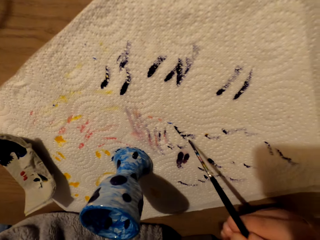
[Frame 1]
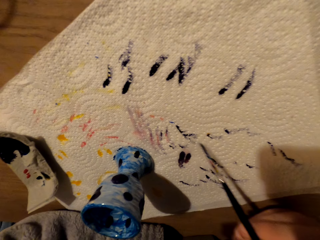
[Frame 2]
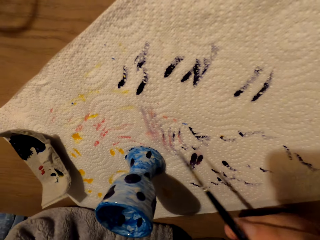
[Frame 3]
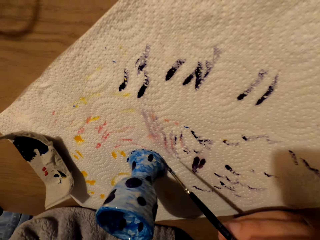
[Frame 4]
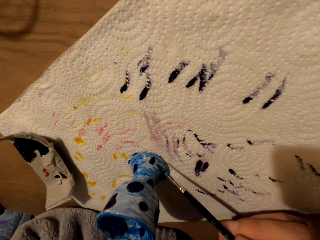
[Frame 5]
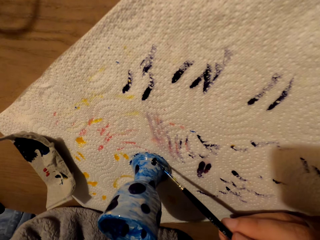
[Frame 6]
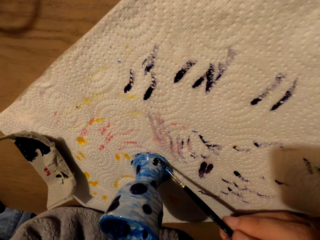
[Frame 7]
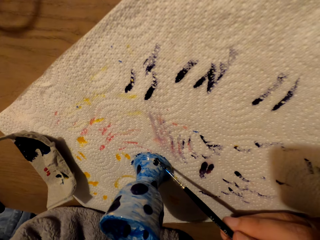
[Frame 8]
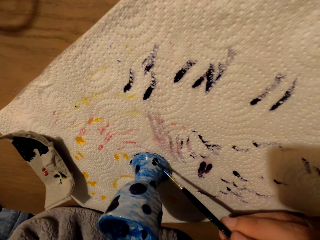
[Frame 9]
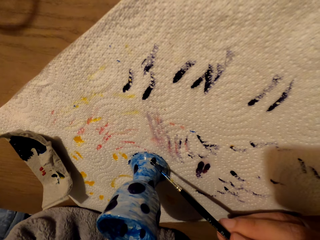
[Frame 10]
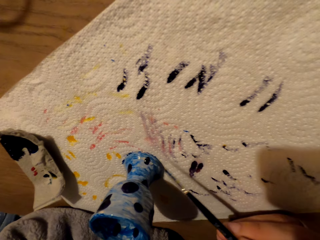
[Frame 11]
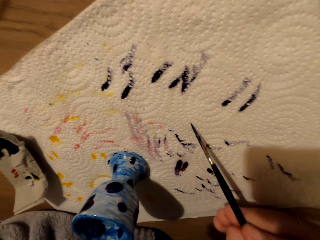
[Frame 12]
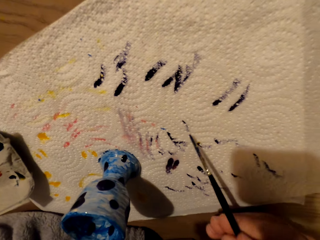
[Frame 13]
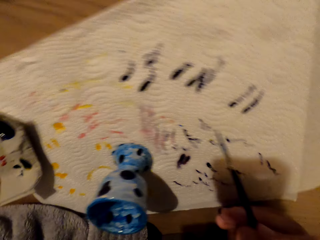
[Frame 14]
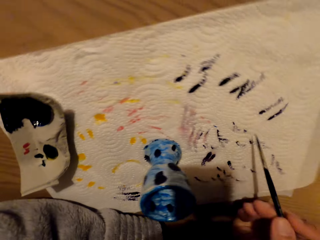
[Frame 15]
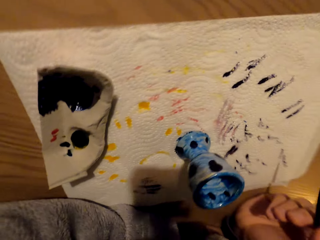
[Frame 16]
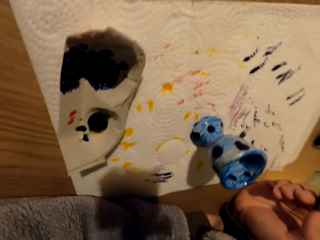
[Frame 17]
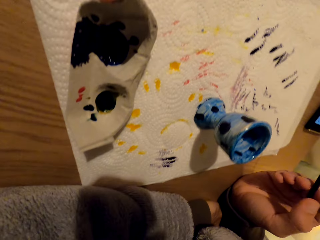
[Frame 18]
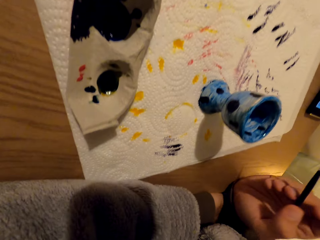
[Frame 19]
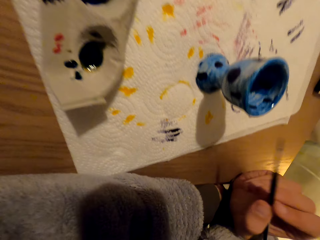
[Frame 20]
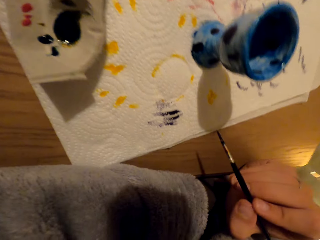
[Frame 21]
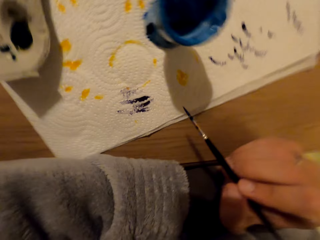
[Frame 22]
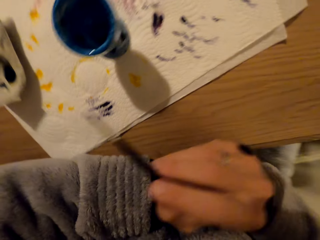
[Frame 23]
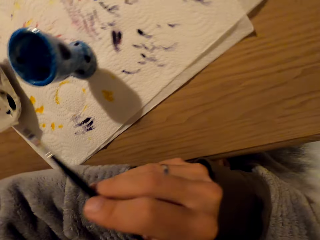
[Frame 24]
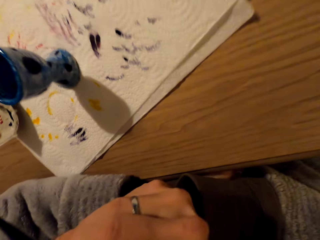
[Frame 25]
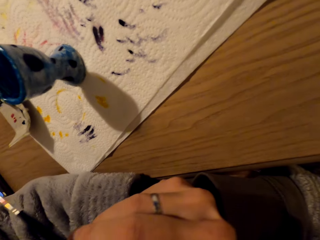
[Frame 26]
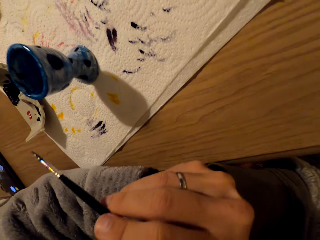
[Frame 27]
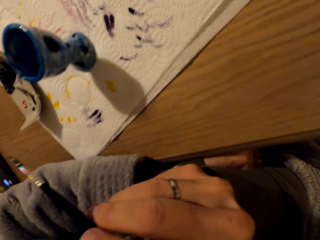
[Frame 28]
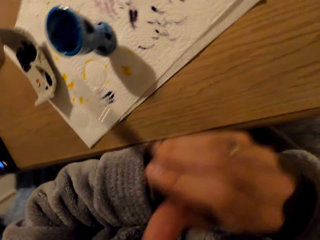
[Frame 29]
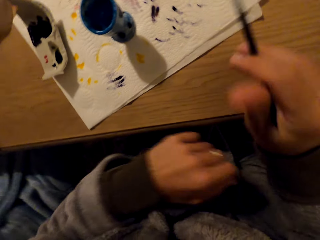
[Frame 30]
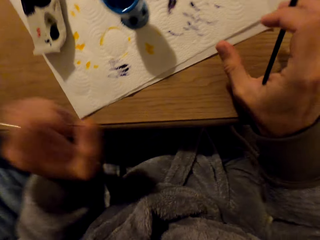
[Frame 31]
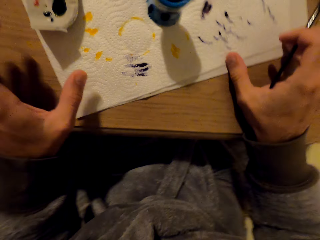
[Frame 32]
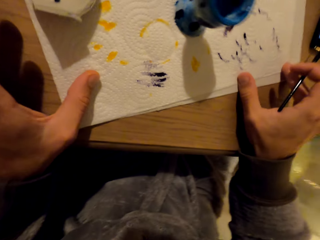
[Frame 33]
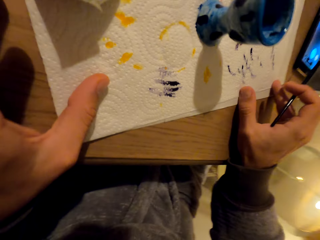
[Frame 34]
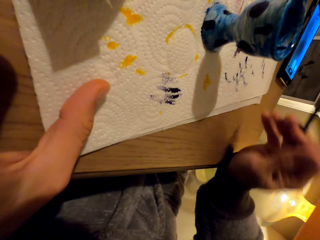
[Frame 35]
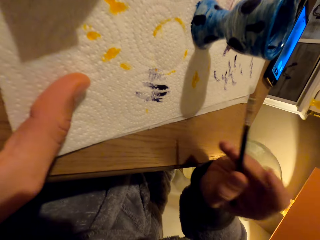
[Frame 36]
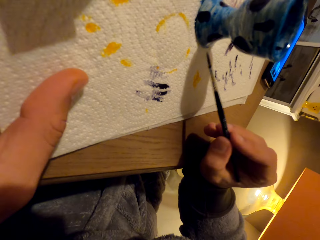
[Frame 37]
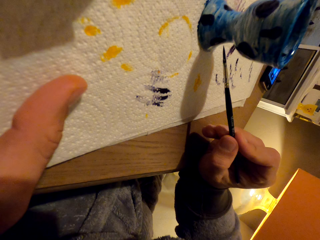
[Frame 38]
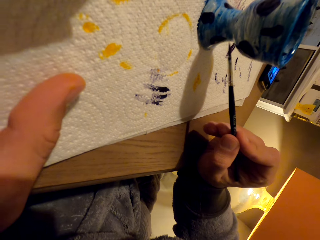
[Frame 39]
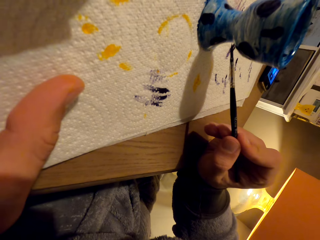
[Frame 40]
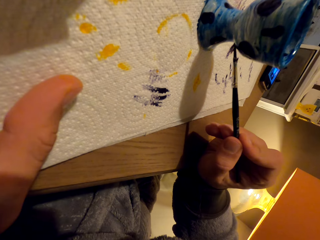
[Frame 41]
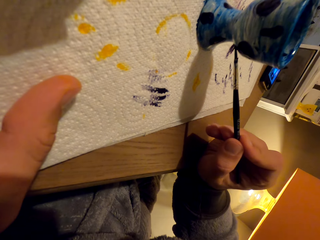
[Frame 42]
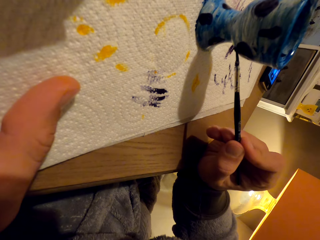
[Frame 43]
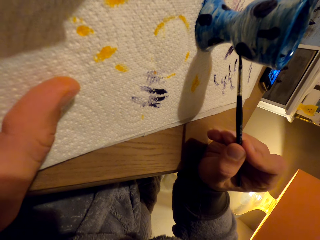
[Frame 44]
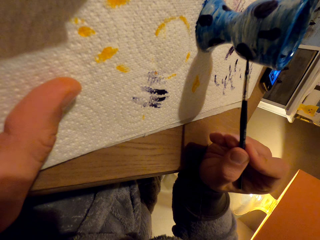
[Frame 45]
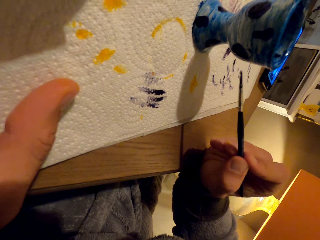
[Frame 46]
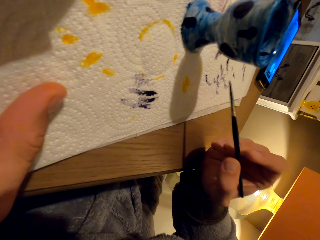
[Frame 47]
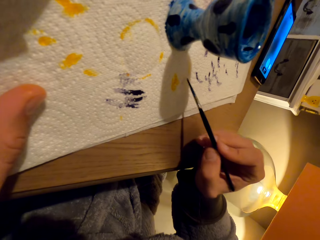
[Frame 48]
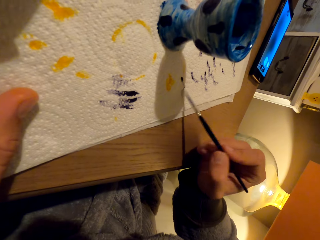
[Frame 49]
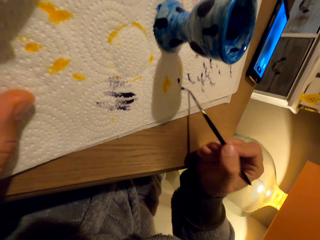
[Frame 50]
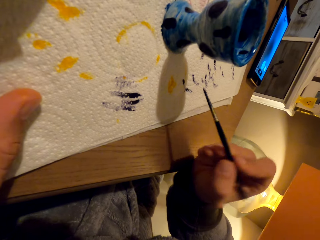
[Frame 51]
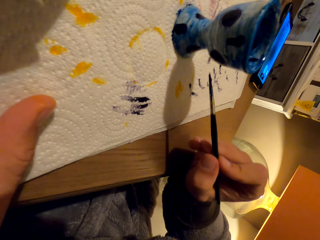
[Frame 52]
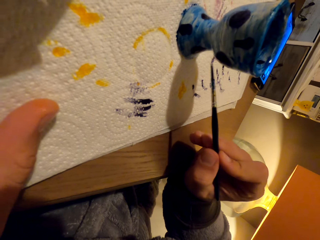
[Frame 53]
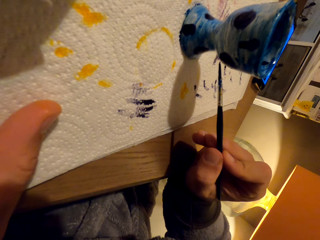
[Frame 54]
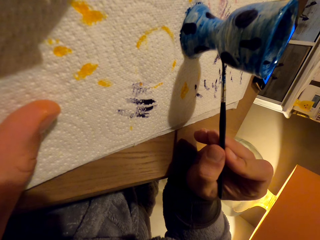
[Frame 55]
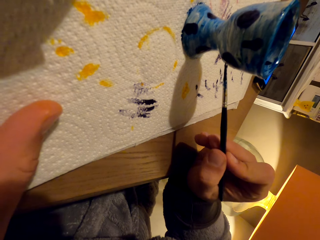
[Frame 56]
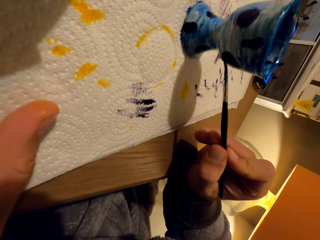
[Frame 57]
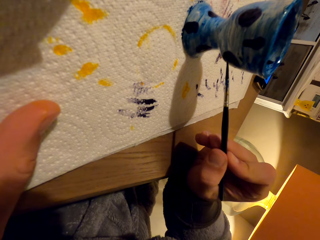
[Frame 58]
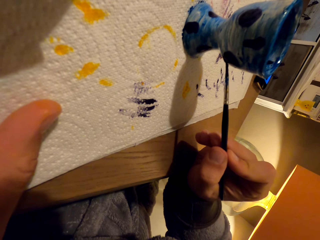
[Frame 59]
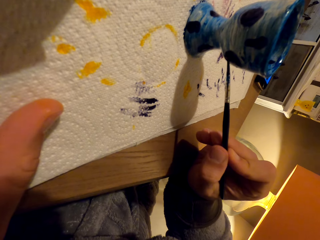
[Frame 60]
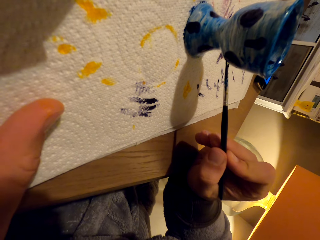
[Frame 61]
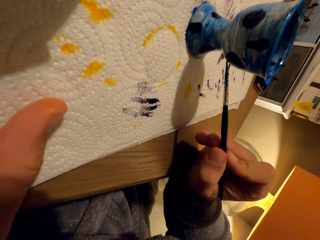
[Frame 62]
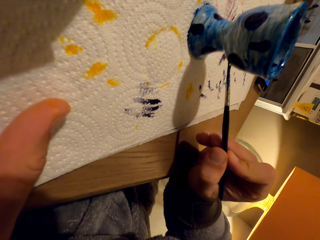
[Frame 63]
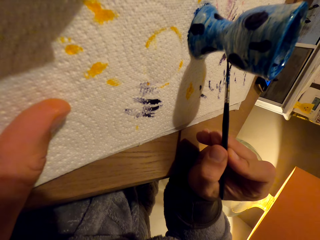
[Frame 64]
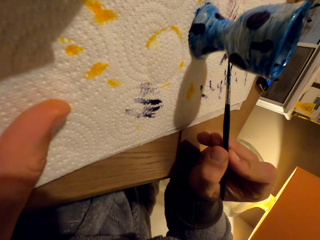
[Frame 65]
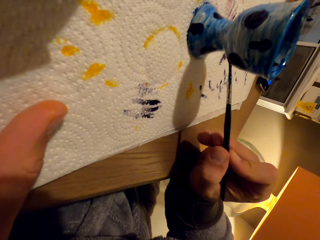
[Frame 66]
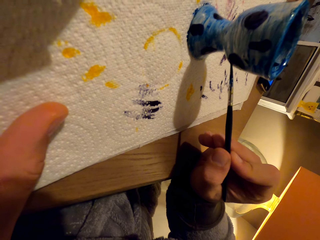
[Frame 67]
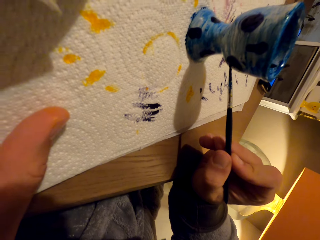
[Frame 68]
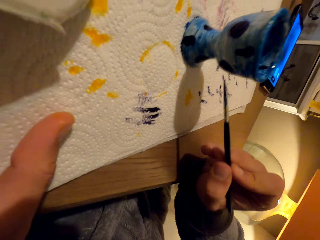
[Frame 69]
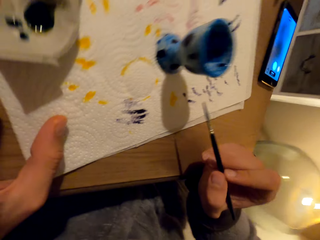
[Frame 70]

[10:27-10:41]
The camera wearer paints. He rubs the brush on the paper towel. He removes paint with the brush. He paints. He wipes the brush. He lifts up his right hand. He looks at the pot. He spreads the paint. He wipes off the paint. He spreads paint on the pot.

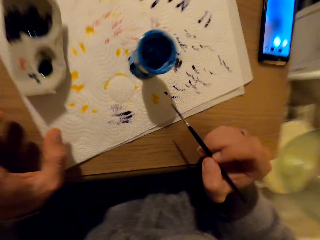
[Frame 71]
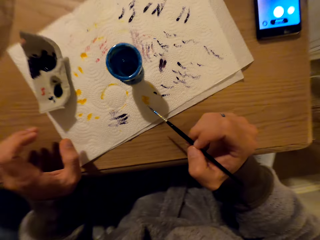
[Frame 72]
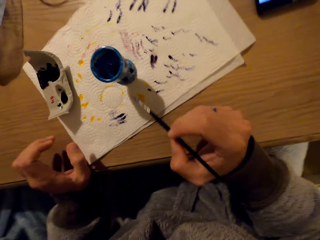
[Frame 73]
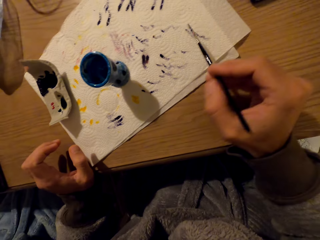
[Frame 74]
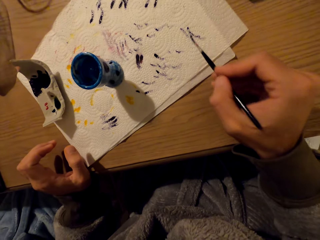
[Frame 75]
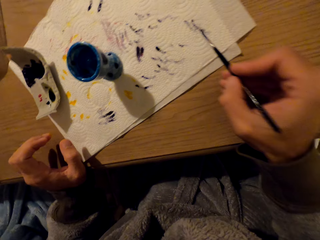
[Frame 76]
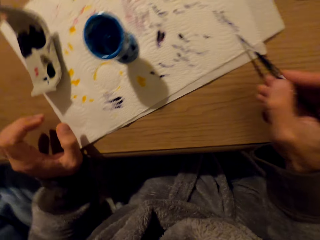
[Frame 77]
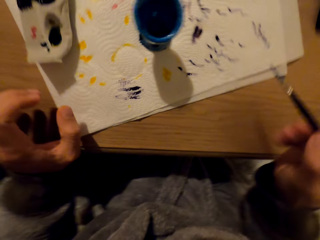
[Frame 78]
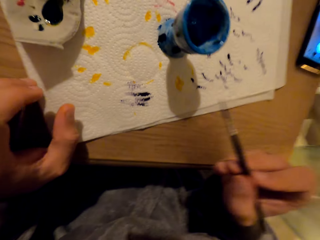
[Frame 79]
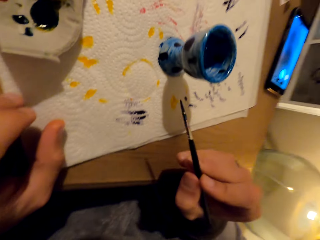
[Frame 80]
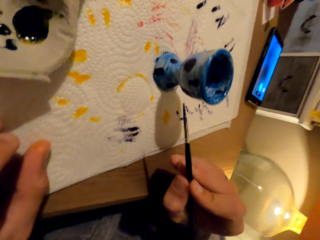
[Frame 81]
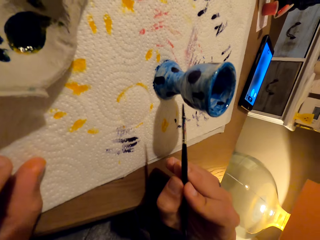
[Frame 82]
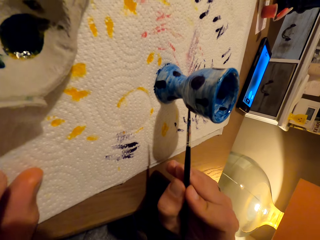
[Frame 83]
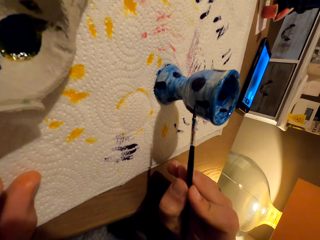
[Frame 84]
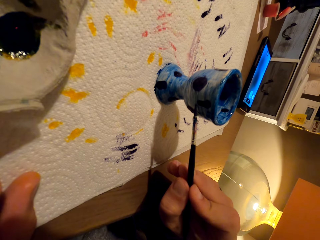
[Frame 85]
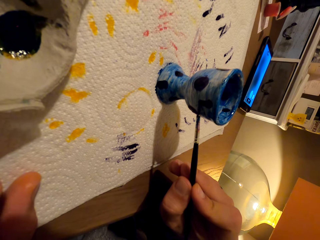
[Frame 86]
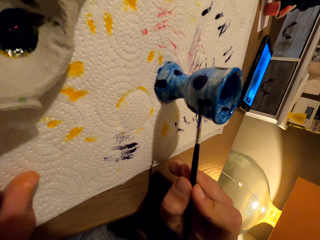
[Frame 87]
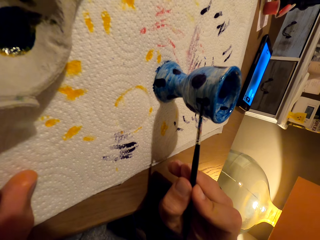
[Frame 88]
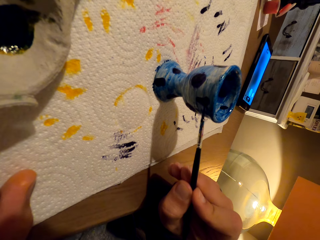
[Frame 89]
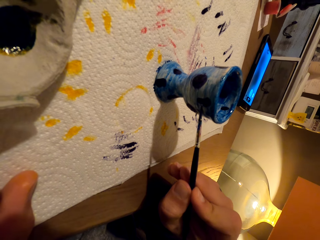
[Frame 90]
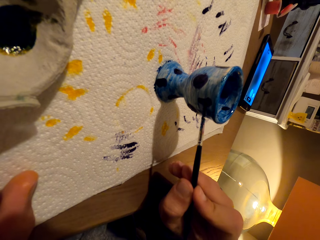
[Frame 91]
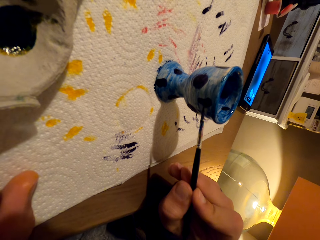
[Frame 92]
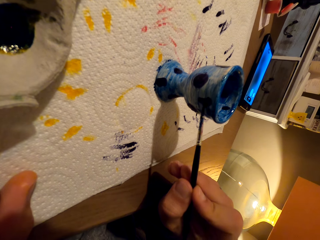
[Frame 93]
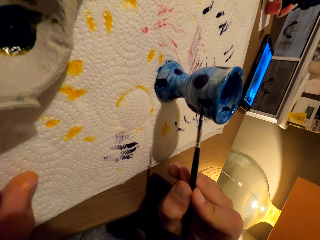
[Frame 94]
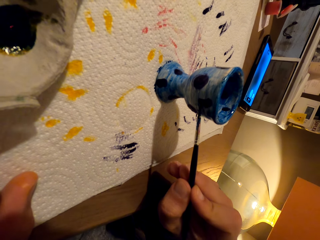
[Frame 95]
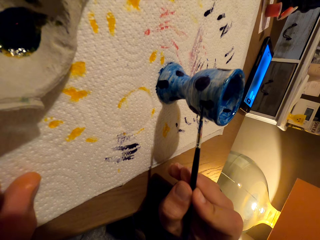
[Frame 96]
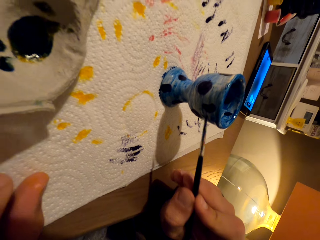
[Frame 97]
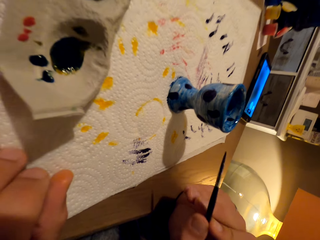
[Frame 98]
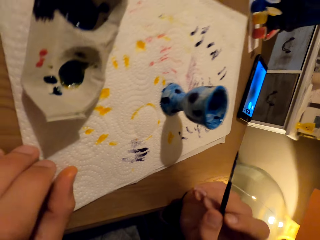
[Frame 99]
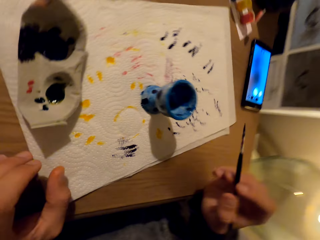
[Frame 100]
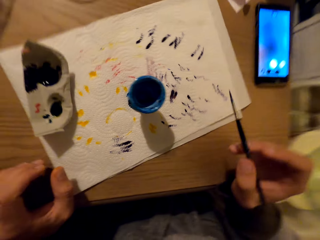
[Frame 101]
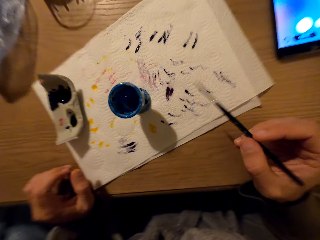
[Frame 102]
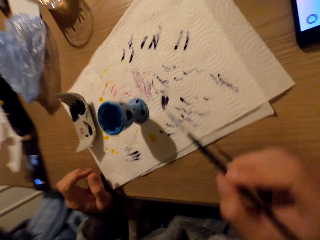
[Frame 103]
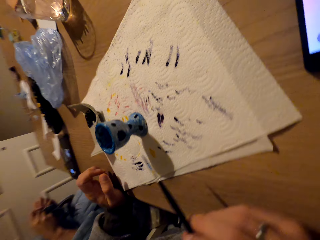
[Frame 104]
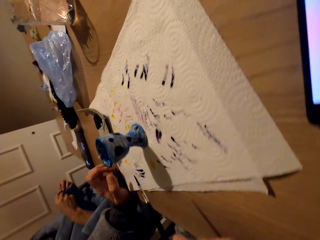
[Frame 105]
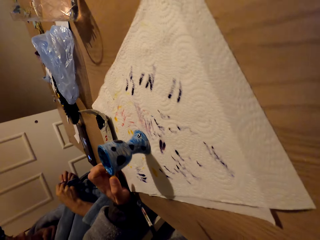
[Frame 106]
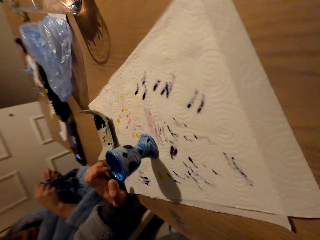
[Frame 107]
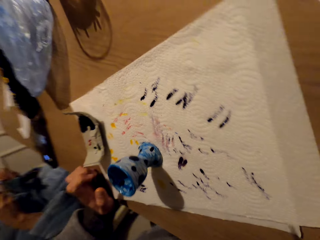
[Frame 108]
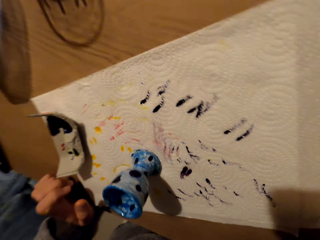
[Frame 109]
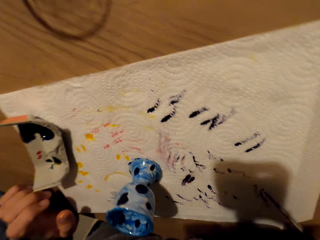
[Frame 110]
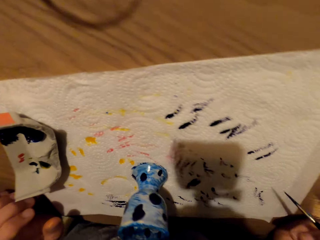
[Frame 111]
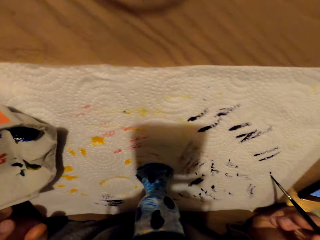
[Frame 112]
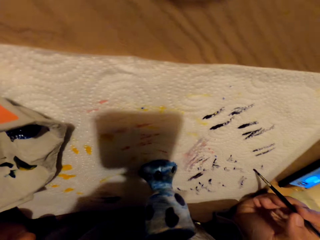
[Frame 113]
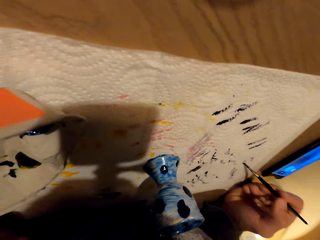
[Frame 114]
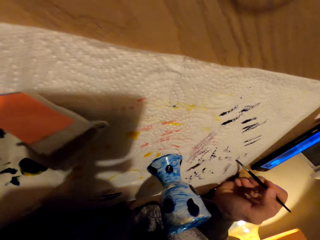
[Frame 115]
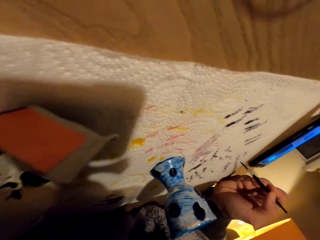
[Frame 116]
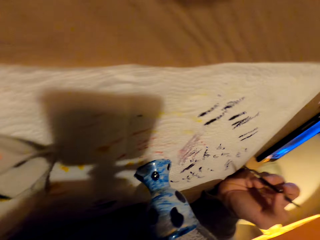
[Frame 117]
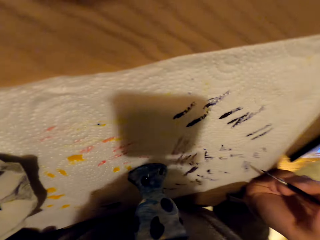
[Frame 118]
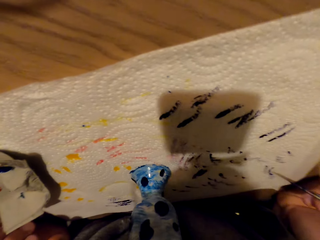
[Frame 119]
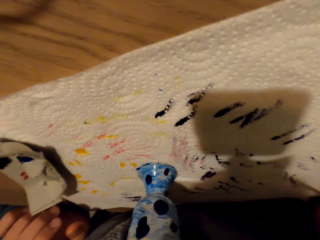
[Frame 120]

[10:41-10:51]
The camera wearer wipes the brush. They coat the pot with paint. They look around. They rub the brush on the paper towel. They look at the pot.
